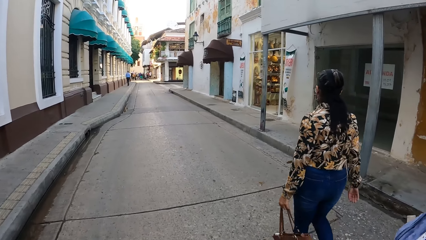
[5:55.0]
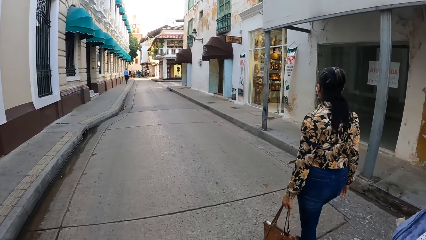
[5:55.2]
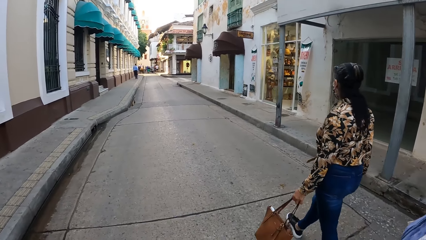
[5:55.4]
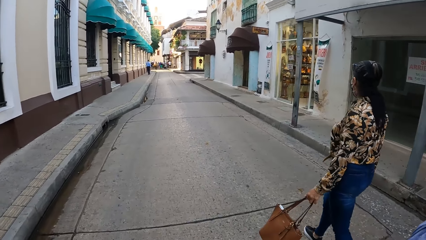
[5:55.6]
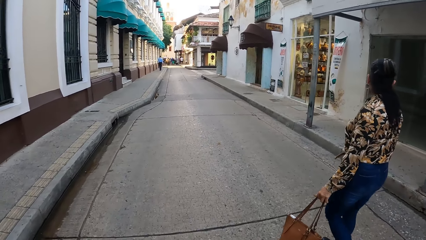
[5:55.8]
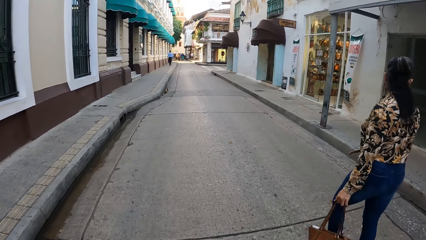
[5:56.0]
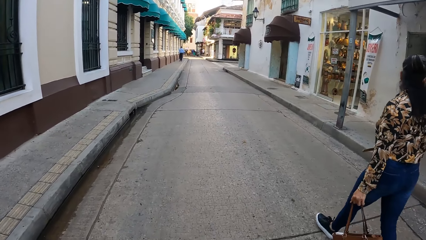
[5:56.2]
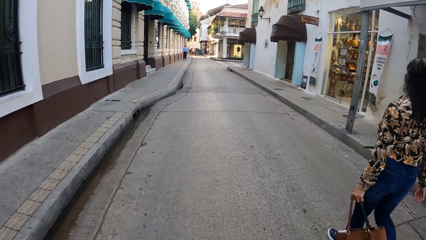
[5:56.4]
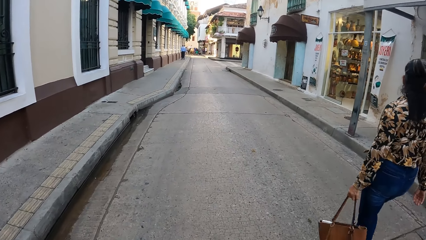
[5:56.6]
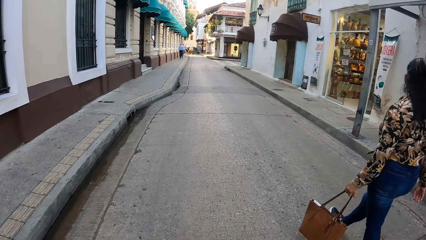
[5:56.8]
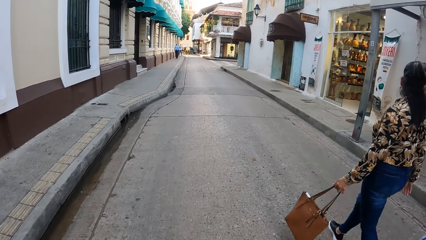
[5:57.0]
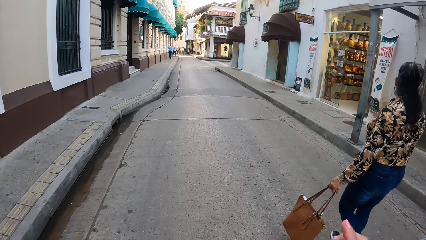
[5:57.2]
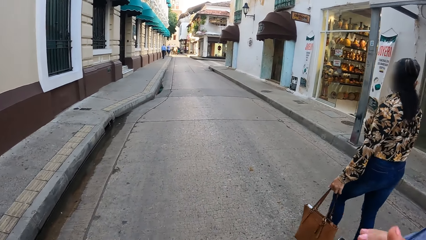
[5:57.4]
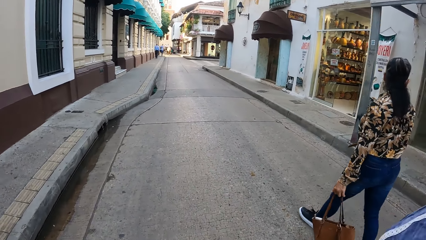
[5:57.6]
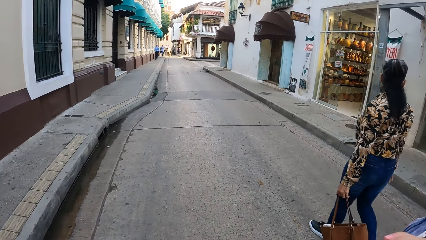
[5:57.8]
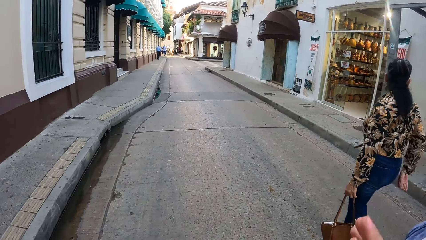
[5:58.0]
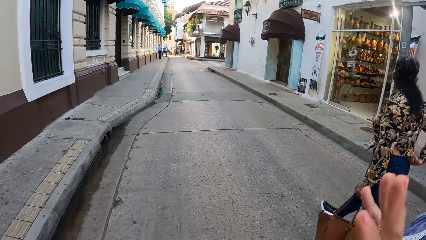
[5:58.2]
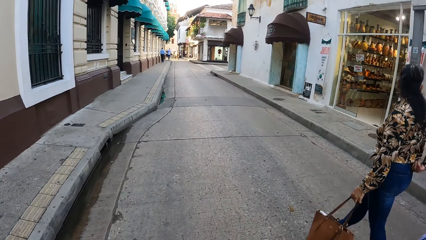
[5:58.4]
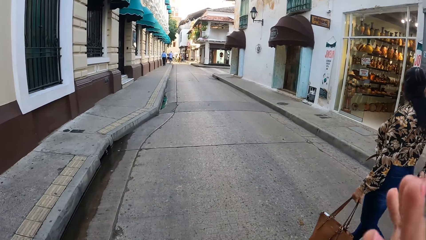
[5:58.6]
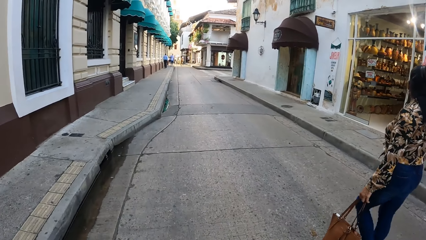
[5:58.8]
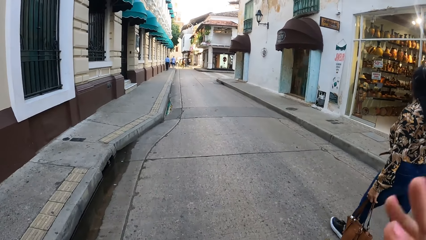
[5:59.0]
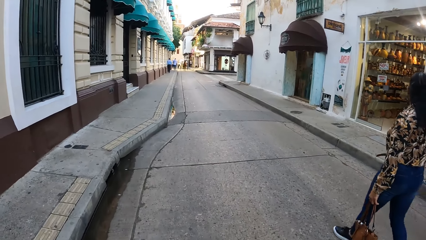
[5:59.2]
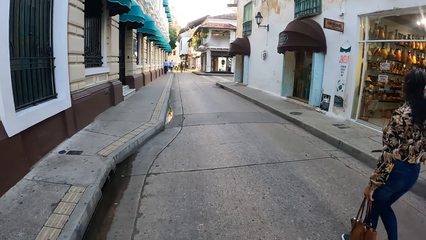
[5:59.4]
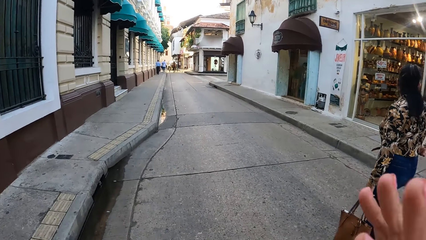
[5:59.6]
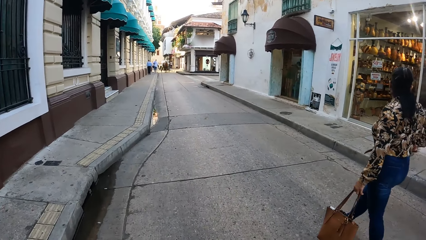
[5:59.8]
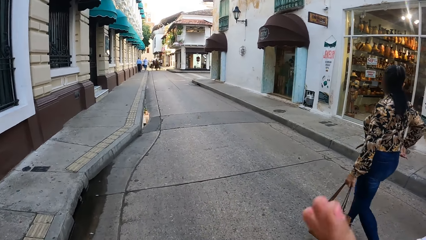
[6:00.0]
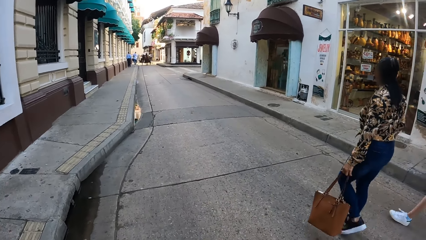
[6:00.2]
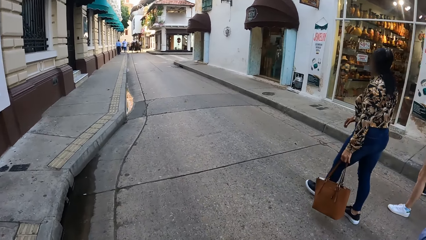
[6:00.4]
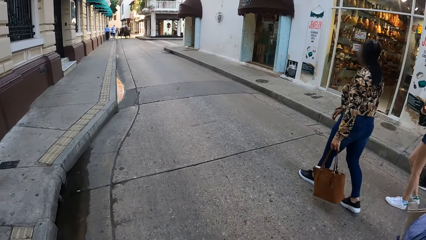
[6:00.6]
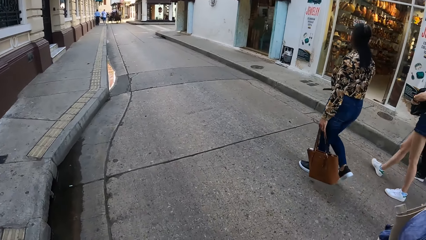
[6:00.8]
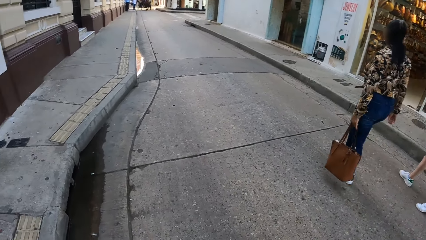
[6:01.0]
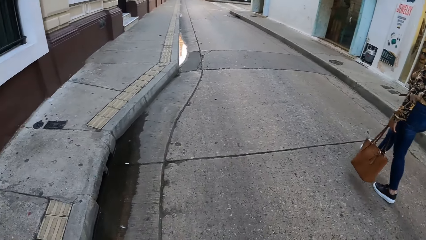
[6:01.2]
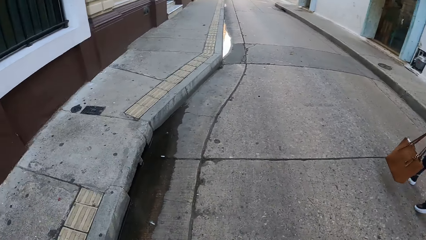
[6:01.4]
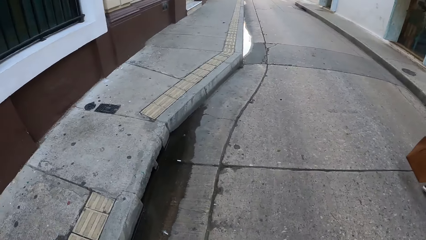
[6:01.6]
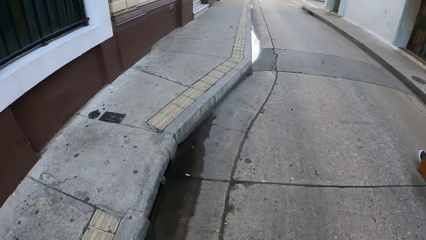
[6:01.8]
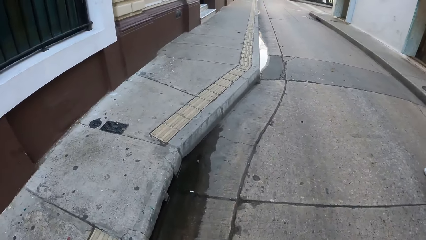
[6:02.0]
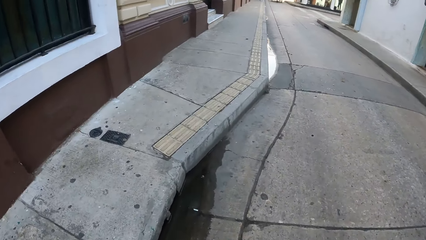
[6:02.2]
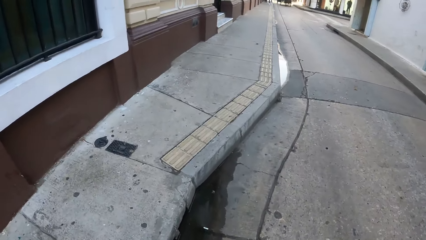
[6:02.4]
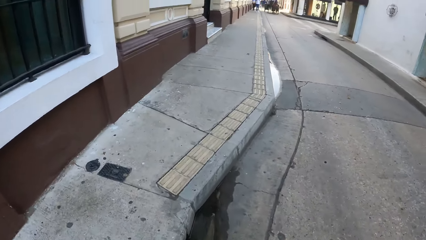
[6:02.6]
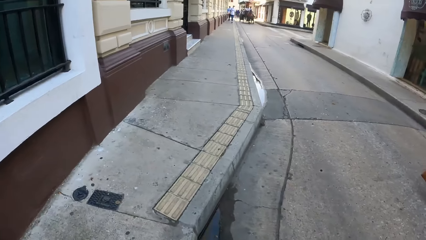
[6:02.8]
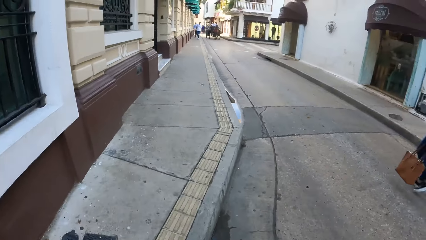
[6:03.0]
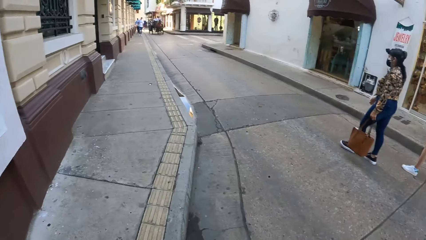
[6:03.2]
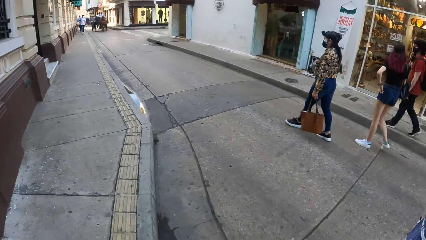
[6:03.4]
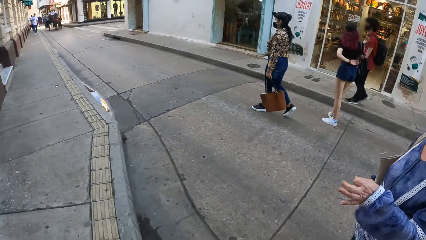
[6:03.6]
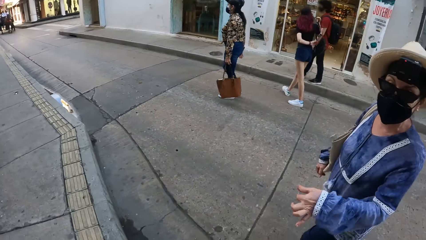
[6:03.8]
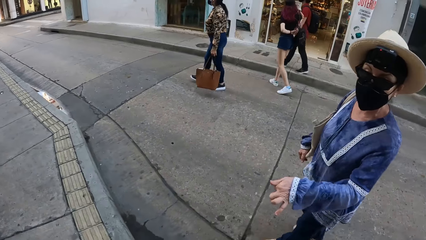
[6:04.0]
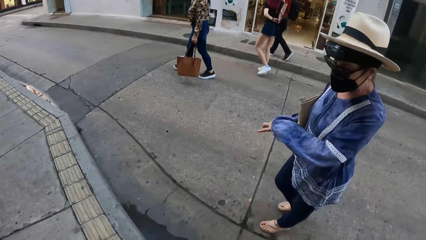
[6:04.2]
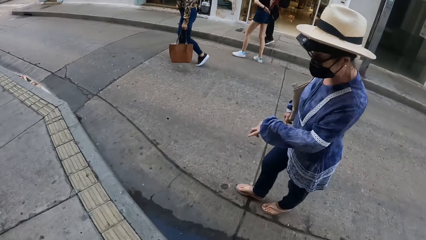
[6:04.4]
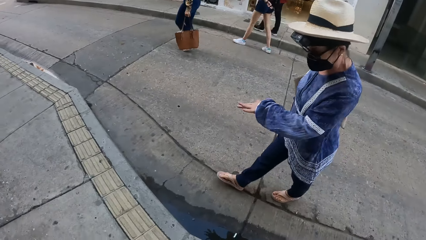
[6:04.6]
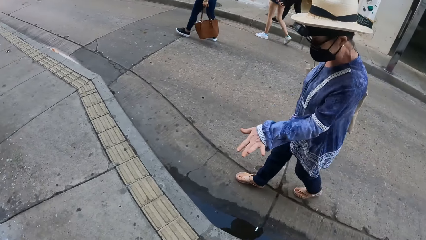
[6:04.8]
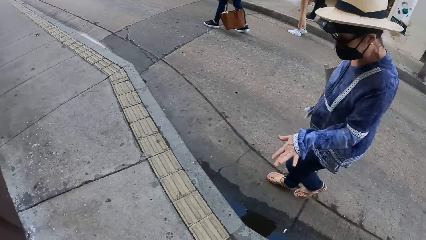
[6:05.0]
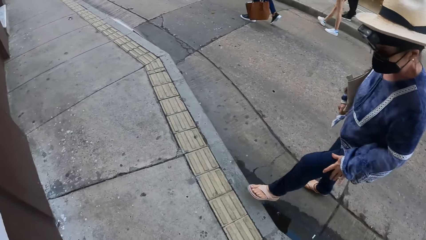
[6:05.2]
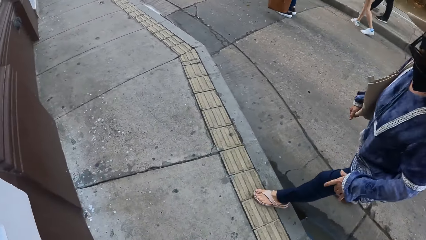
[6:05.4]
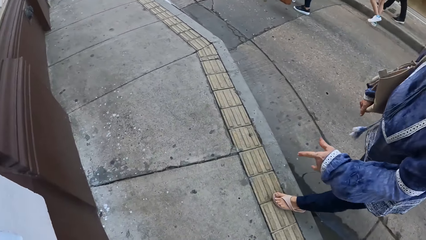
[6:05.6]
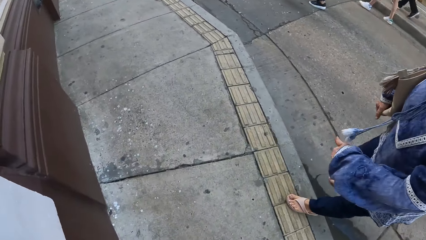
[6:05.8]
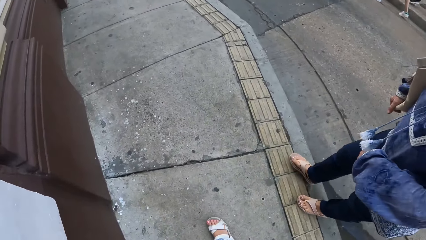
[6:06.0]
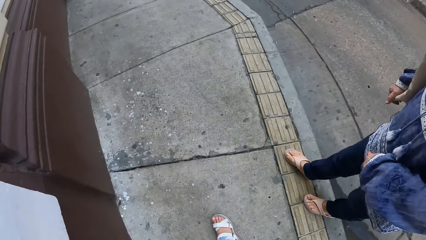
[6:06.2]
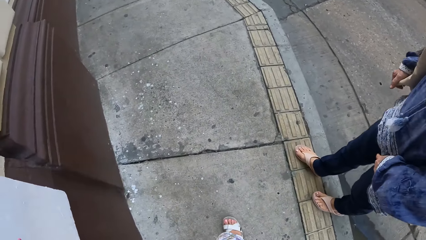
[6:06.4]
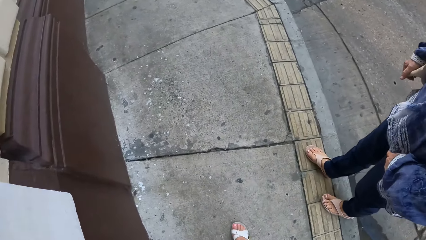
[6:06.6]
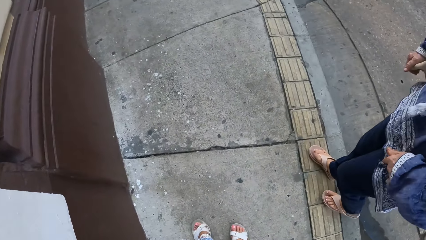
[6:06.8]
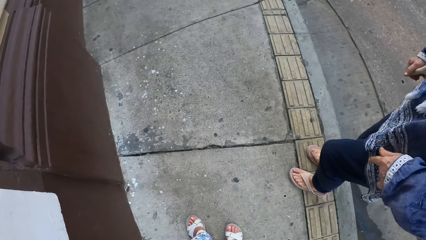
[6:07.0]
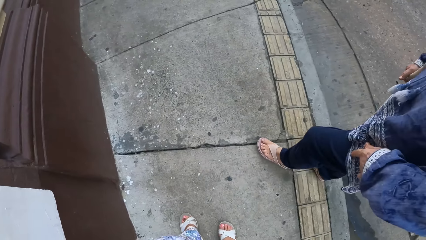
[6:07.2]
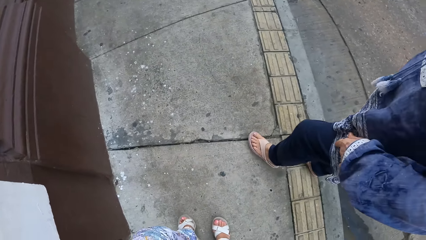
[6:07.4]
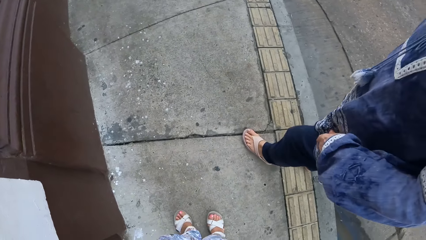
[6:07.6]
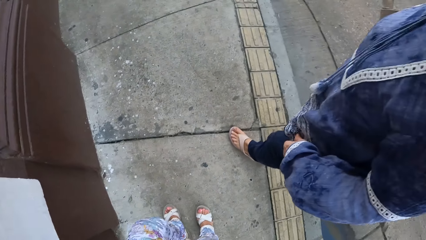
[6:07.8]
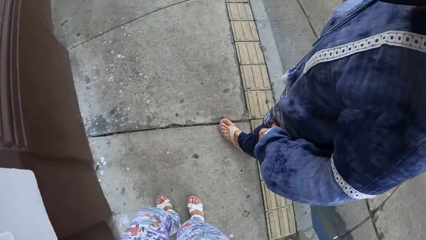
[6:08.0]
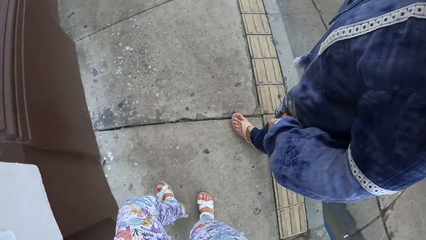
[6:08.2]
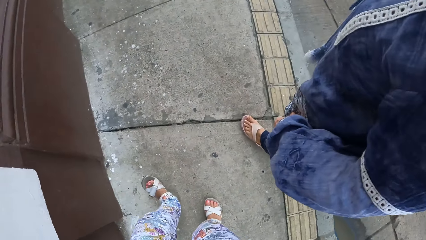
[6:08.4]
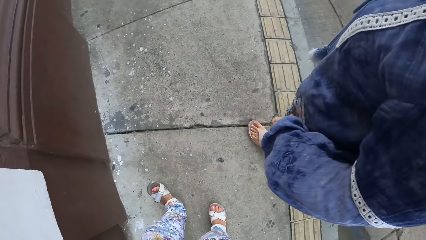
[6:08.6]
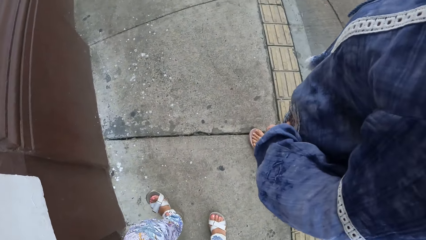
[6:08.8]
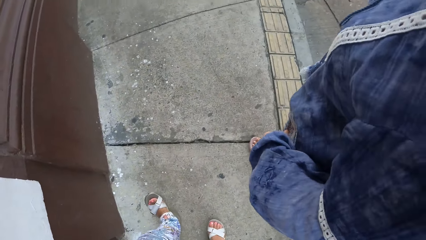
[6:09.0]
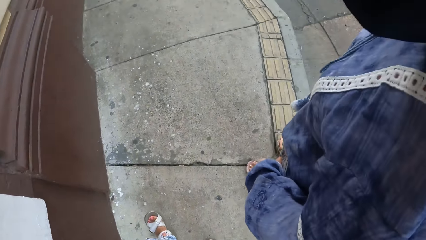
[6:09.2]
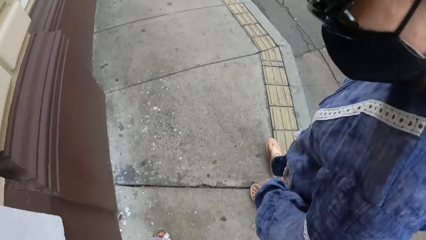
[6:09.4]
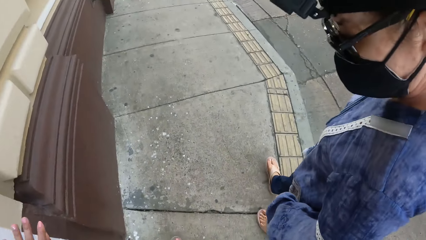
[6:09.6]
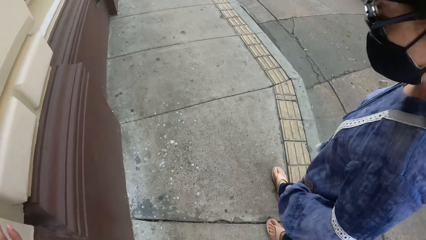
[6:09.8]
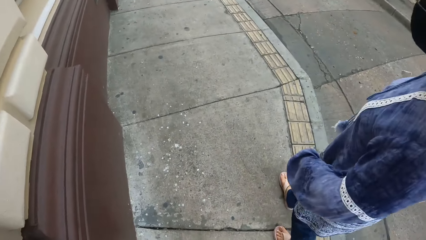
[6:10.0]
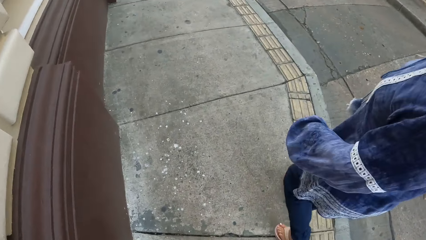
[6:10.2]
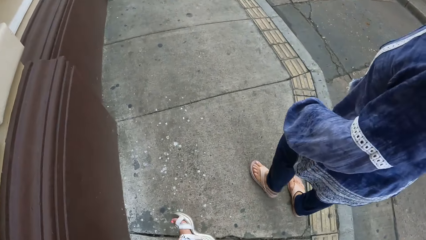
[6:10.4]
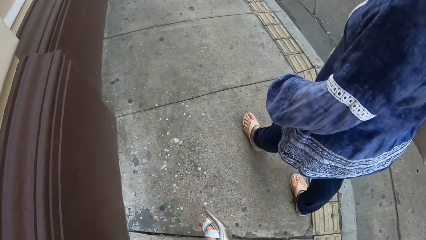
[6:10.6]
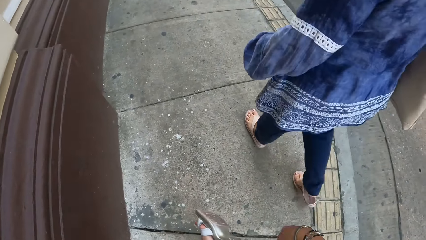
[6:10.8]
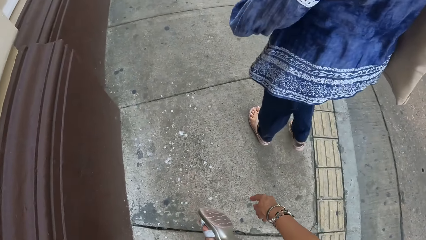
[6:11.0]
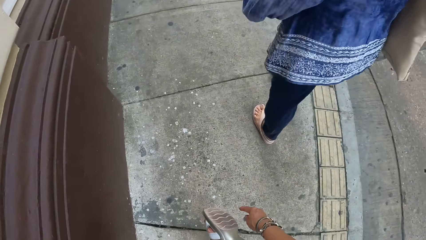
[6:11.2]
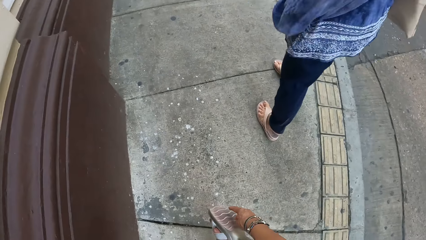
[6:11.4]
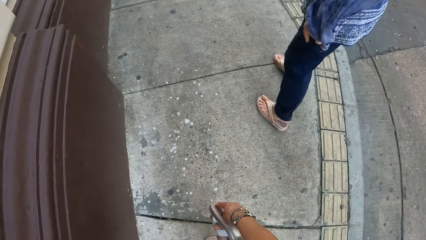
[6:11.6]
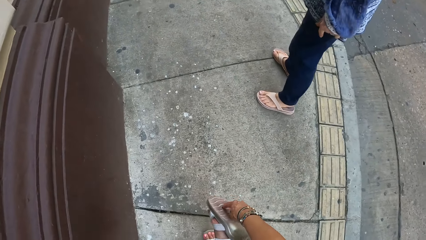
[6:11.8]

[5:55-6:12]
A lady swings her hand bag in hand. The camera wearer walks on the road beside another lady. They make gestures by hand. The first lady adjusts her cloth. A third lady walks beside a man. The second lady makes gestures by hand and steps on the pavement beside the camera wearer. The camera wearer stands on the pavement.
